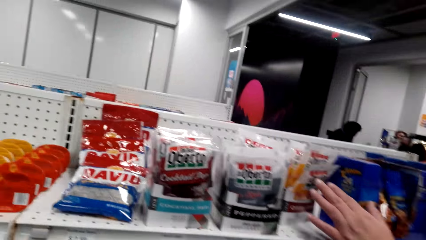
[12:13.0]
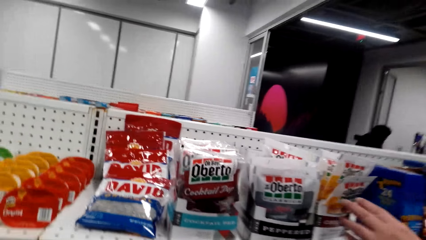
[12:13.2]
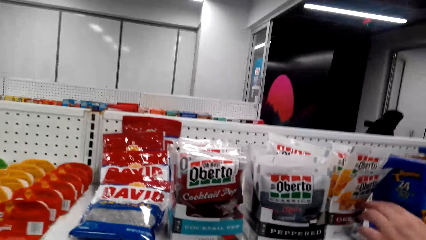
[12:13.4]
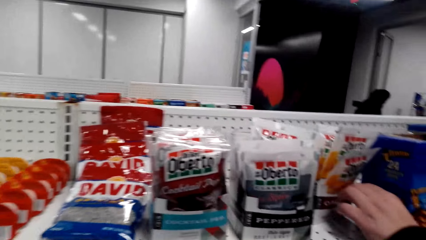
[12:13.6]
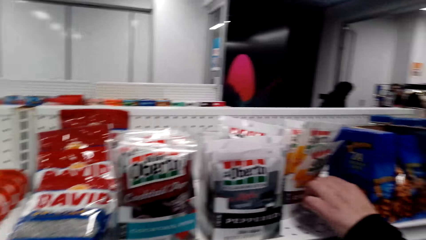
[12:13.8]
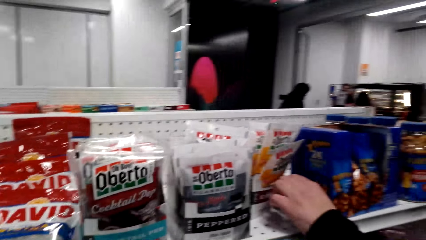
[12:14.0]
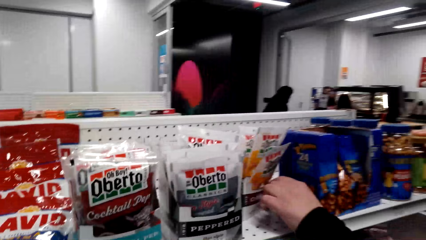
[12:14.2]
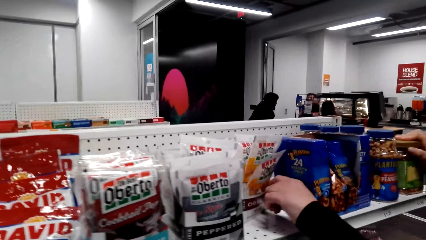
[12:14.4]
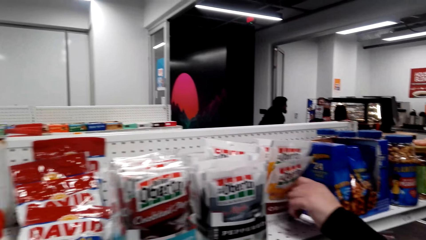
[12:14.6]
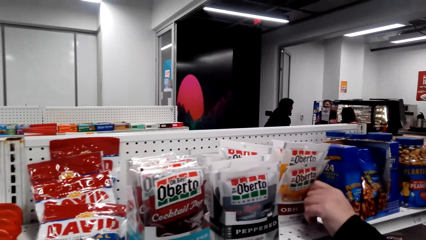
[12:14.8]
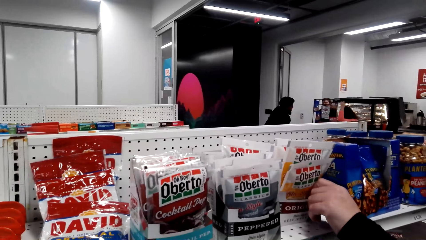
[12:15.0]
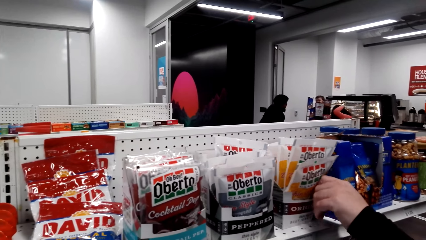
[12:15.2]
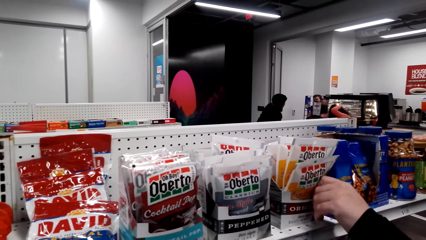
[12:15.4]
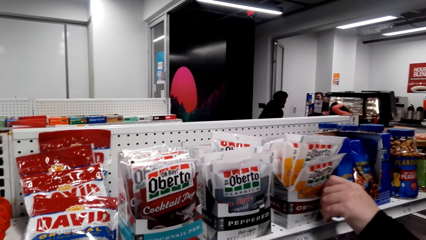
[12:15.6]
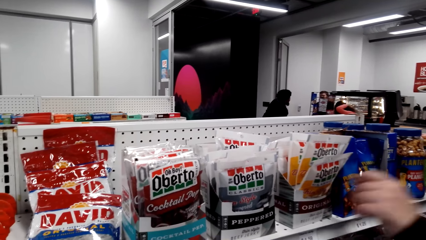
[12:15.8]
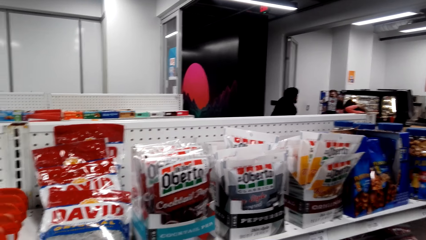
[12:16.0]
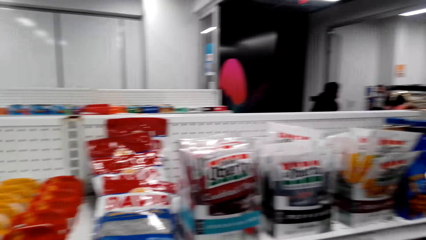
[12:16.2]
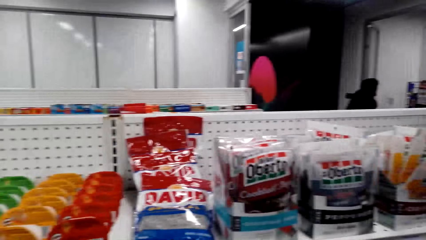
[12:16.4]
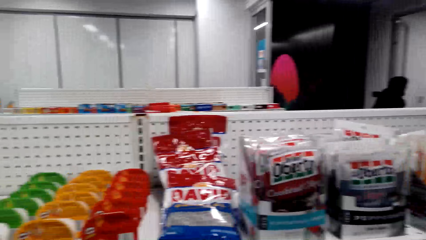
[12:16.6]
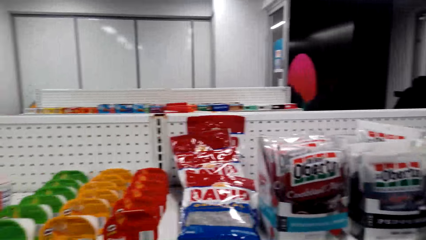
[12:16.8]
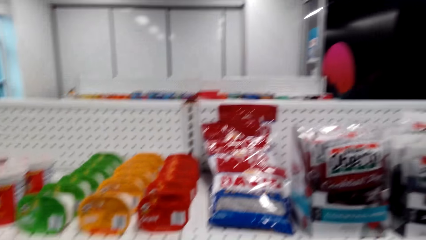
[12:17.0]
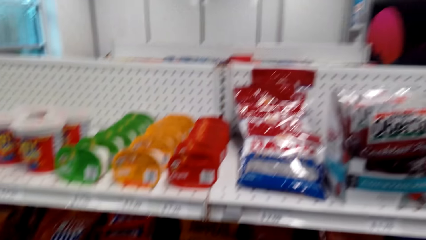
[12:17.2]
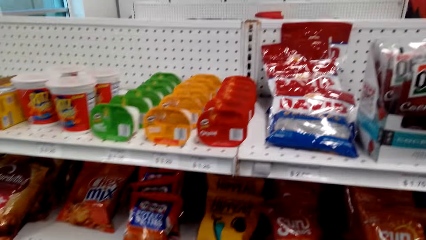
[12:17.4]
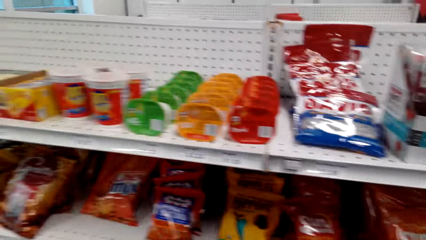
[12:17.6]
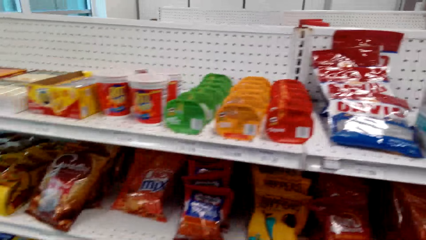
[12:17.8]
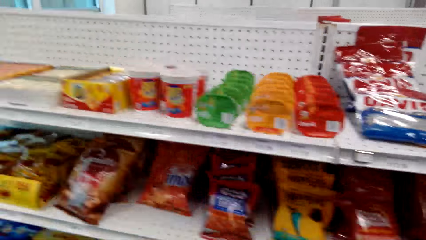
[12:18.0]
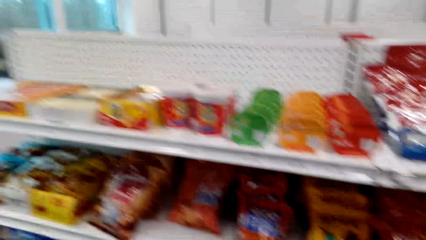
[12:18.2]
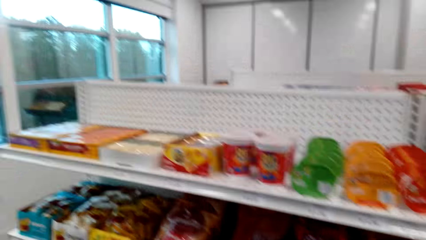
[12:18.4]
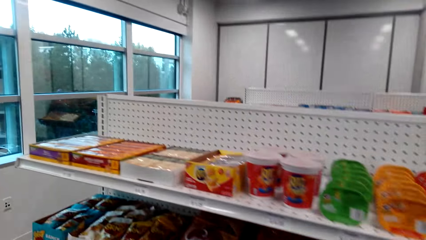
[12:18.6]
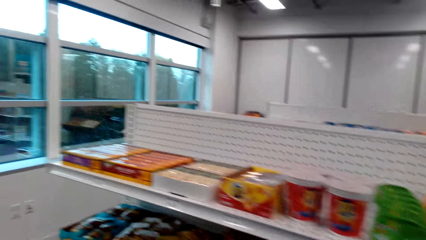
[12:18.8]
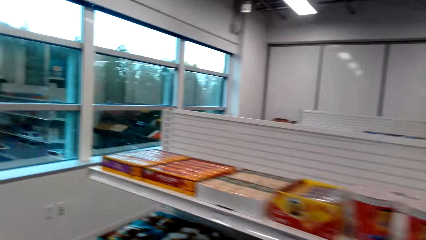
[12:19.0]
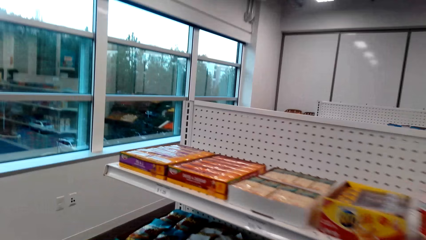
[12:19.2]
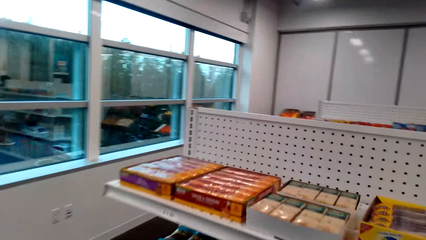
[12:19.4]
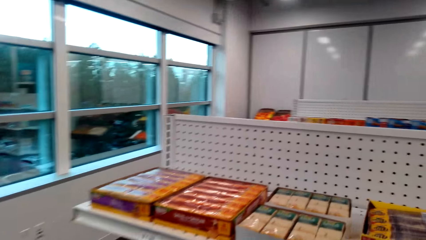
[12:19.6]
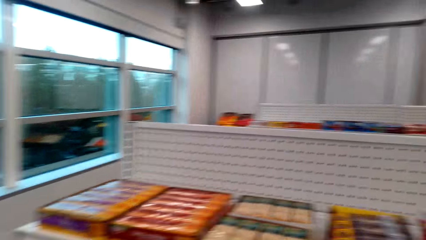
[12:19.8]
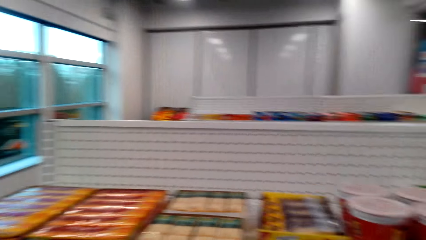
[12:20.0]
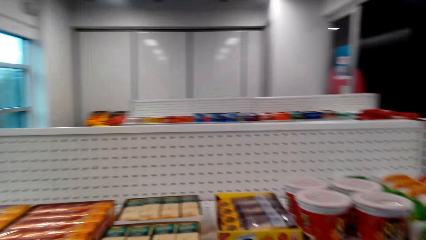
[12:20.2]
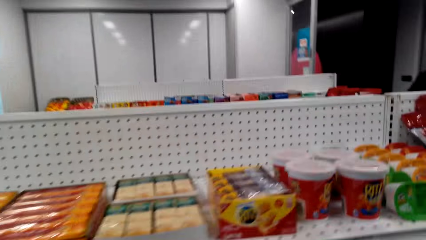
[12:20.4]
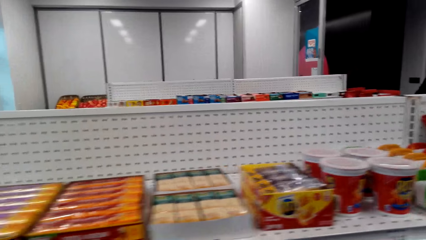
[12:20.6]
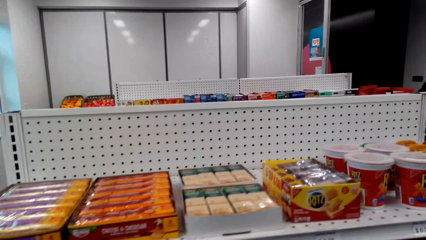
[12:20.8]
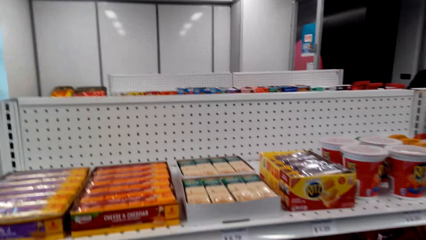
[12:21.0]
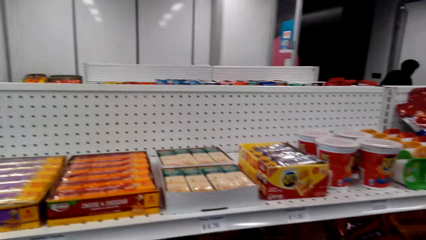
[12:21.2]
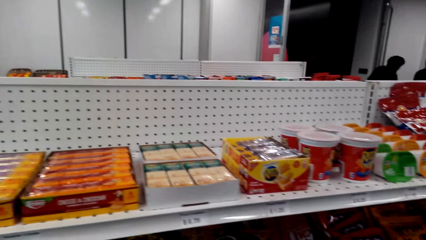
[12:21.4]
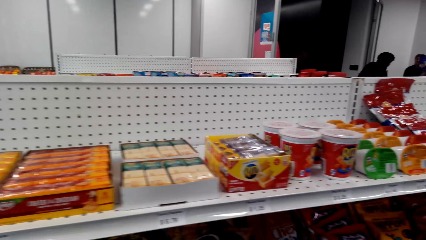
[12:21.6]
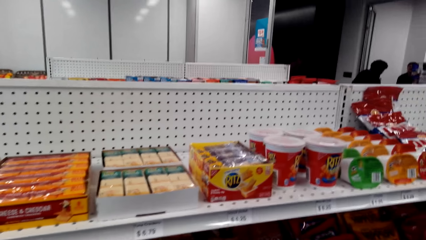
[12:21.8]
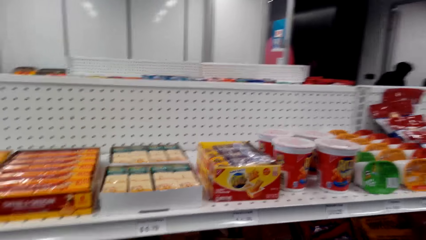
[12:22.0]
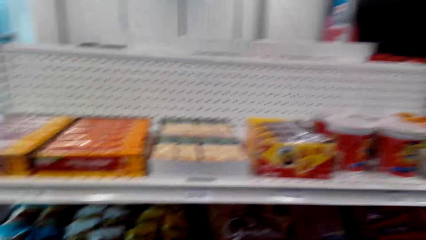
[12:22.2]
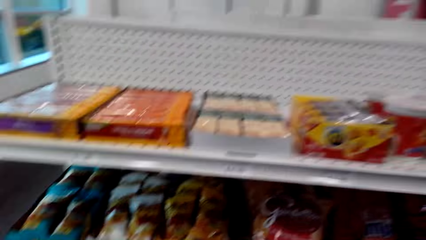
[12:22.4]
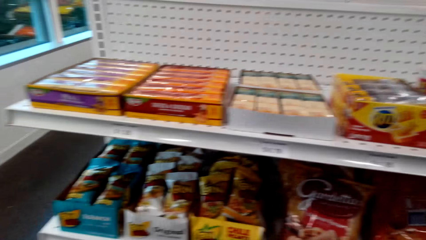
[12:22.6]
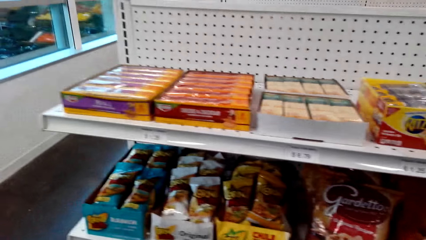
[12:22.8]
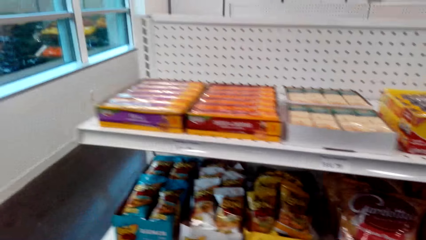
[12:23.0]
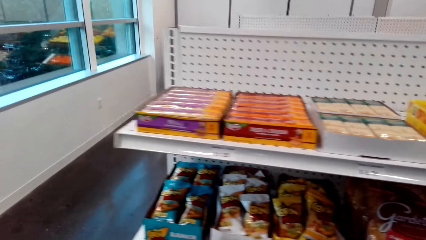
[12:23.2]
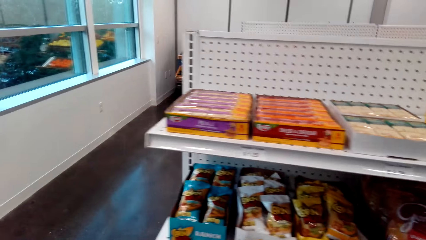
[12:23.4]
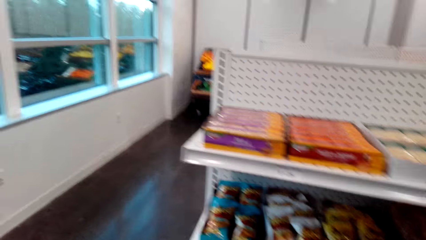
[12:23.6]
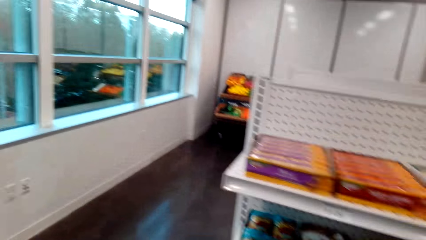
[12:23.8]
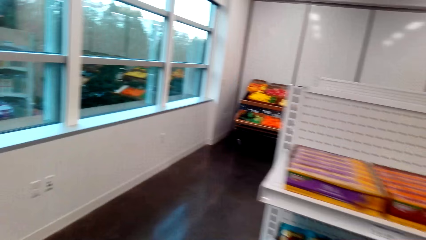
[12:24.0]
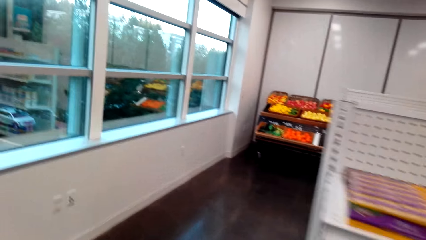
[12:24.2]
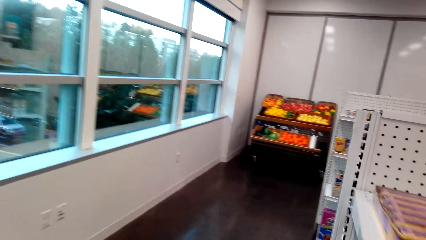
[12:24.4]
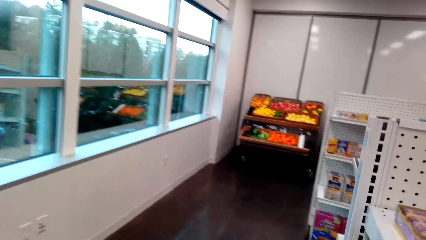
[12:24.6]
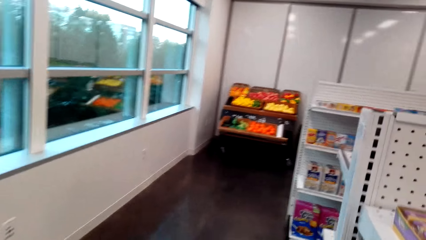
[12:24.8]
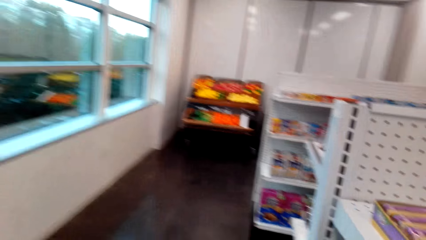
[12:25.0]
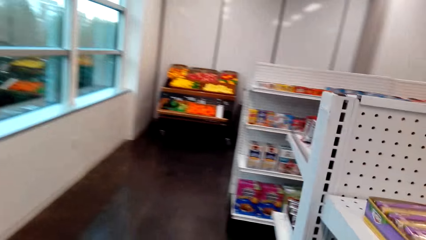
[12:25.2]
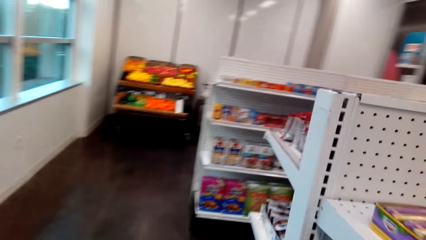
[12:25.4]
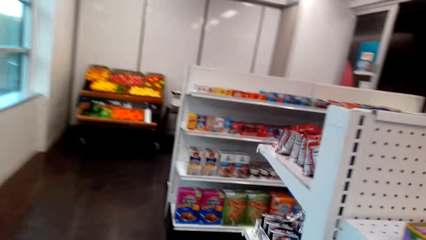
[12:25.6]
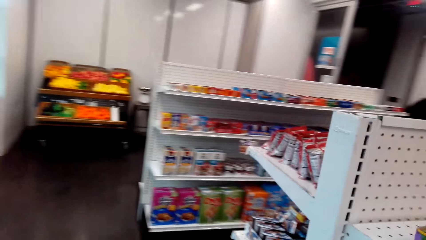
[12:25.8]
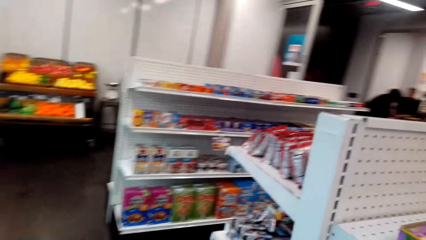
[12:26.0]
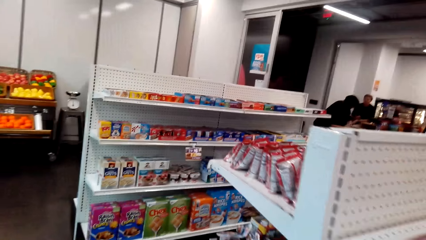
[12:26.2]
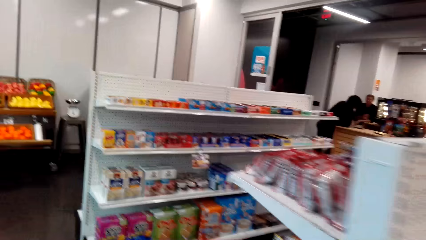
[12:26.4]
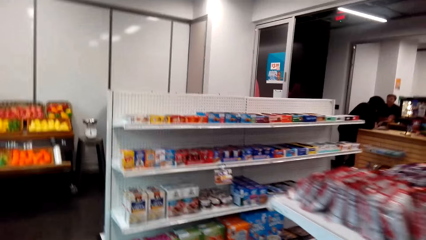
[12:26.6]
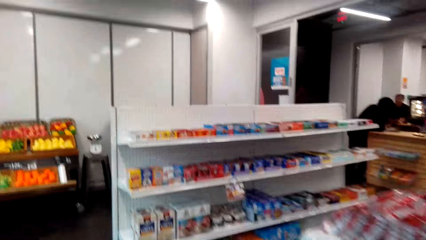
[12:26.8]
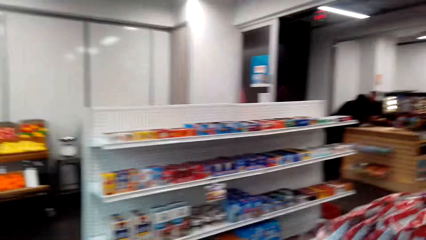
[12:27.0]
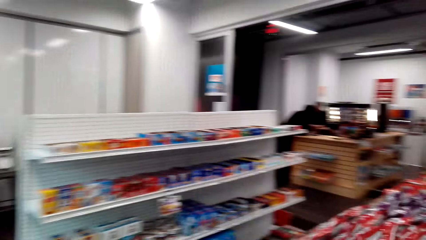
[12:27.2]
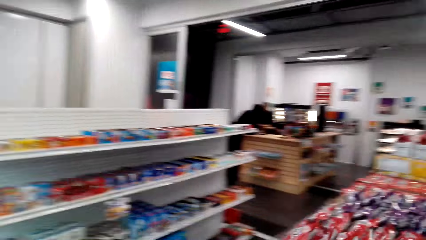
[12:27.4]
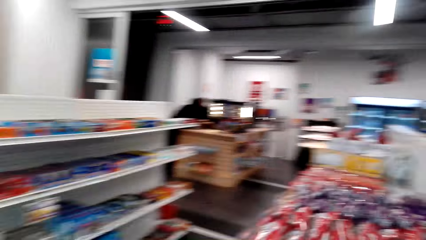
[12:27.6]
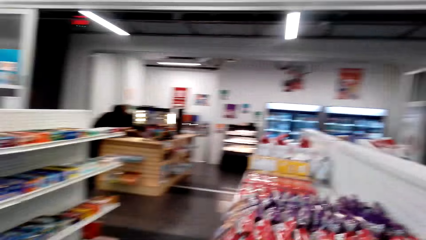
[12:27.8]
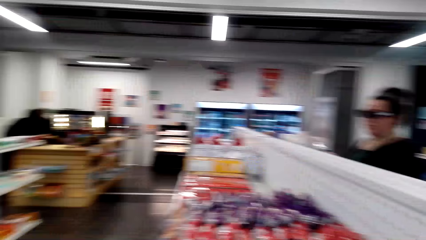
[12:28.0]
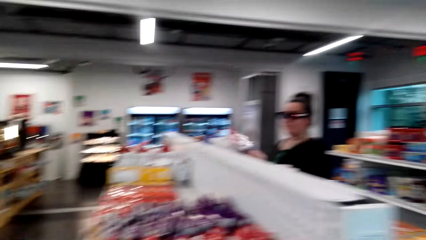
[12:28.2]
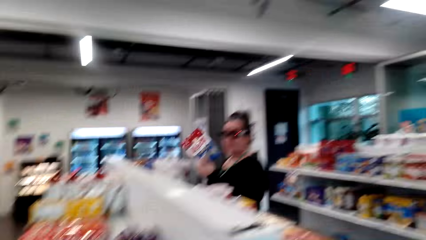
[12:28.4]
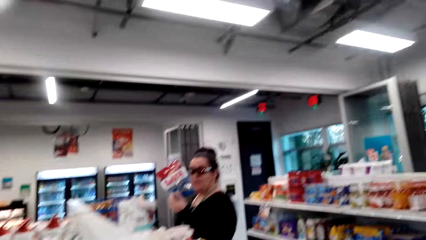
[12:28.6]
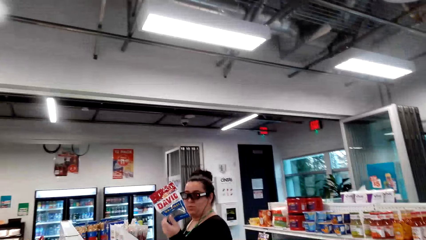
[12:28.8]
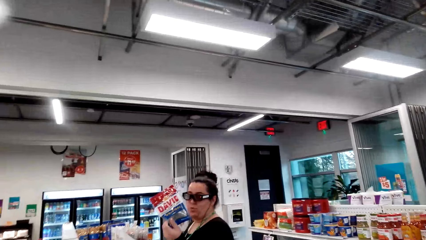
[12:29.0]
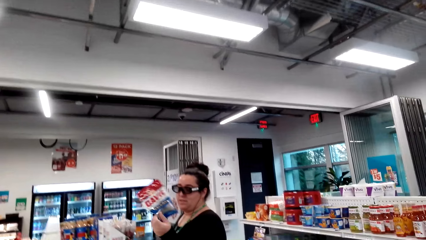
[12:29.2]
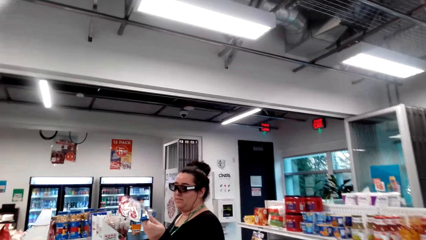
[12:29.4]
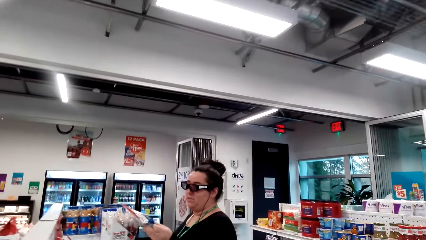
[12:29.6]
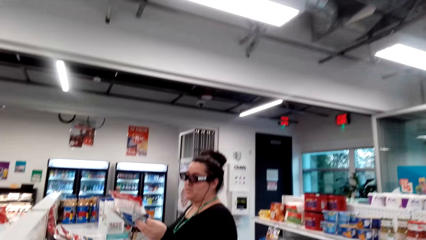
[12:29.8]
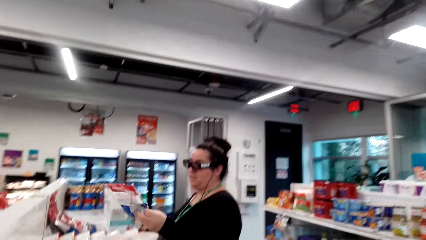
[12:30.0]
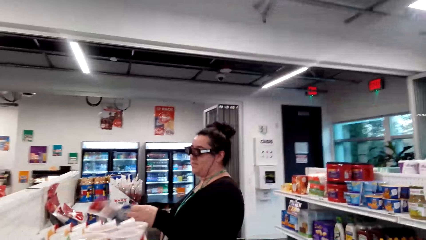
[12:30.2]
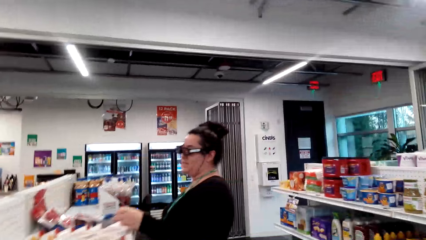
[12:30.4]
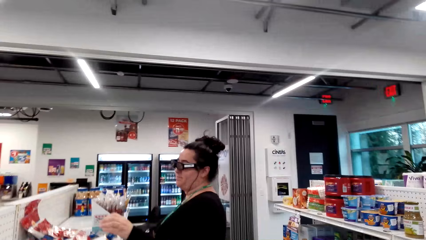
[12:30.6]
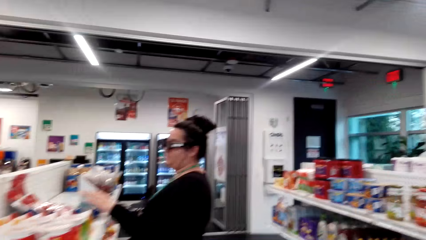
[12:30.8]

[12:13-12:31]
The woman pulls the Oberto. The woman raises the David Original.
